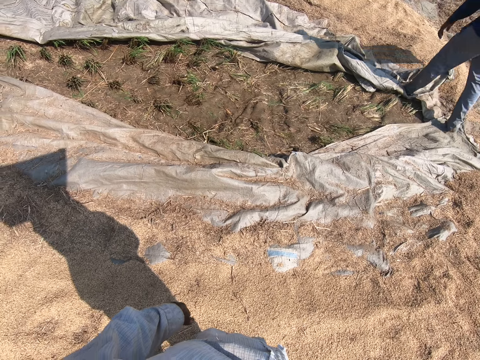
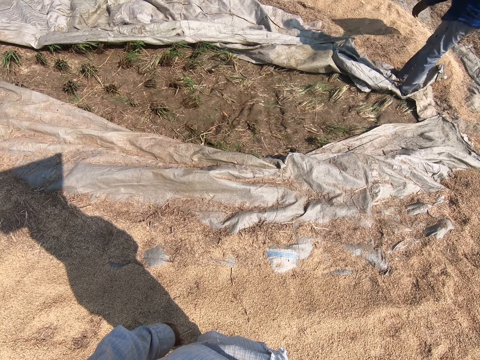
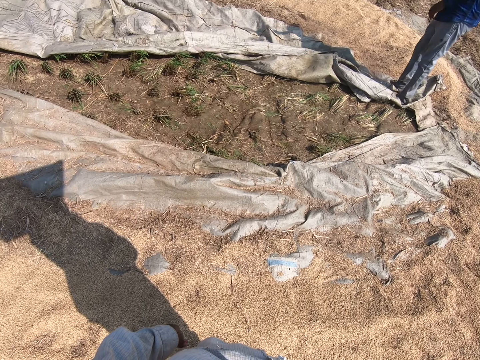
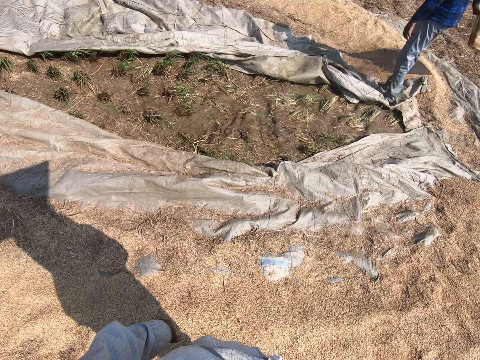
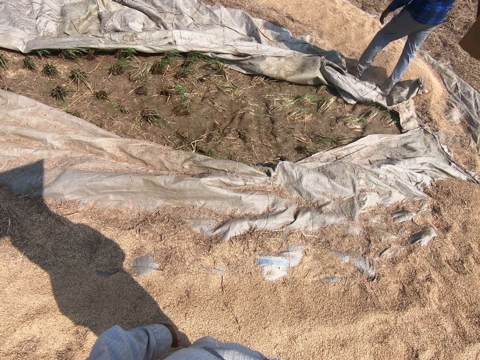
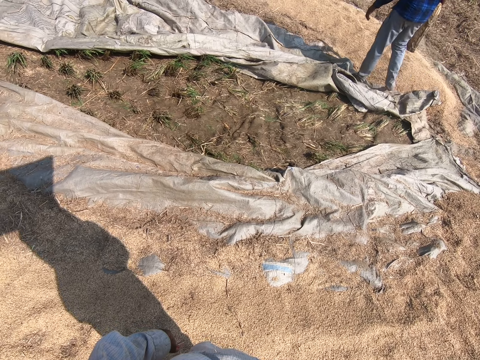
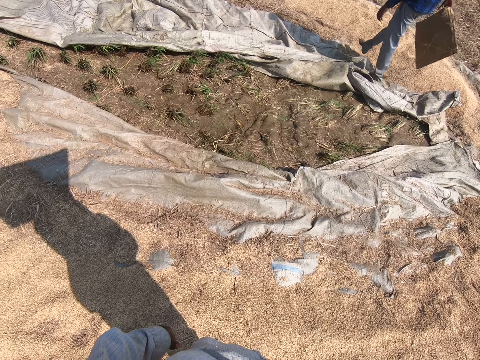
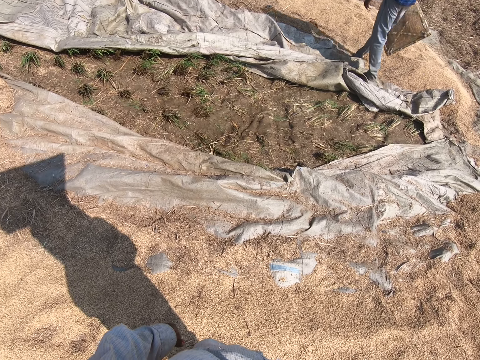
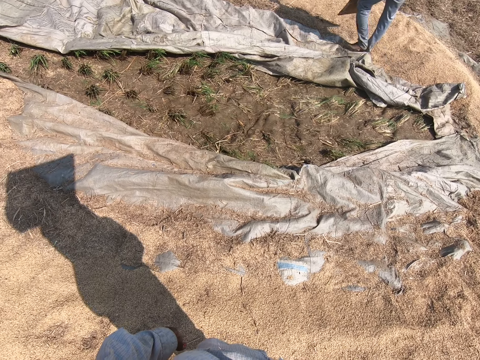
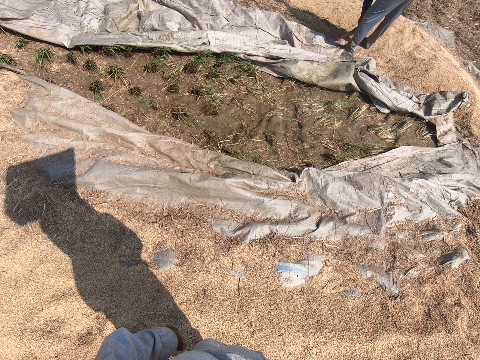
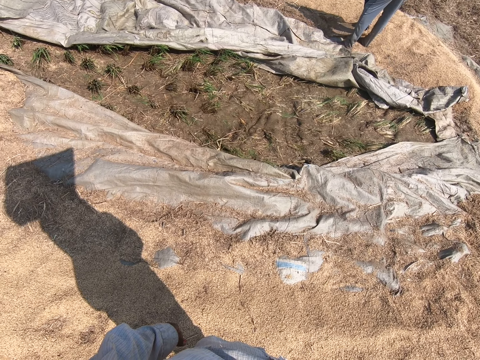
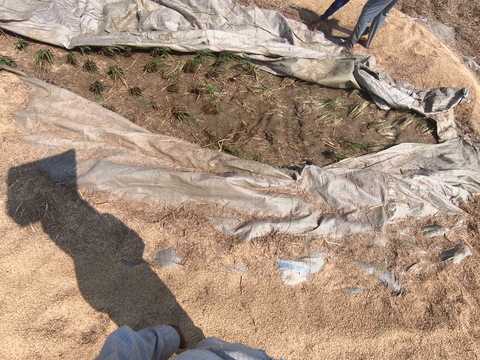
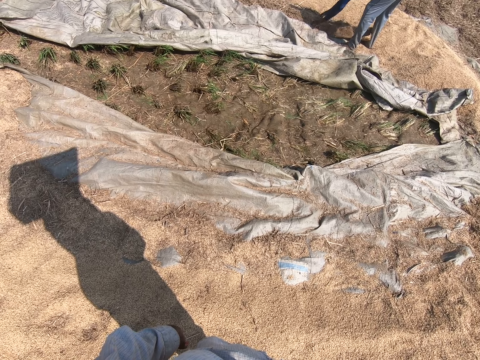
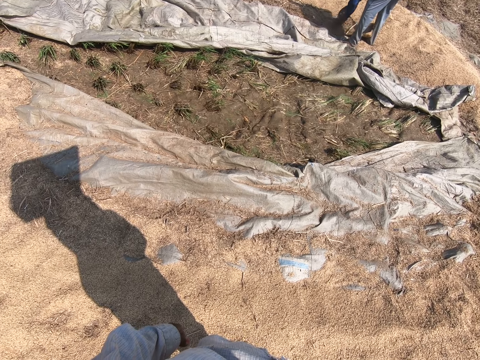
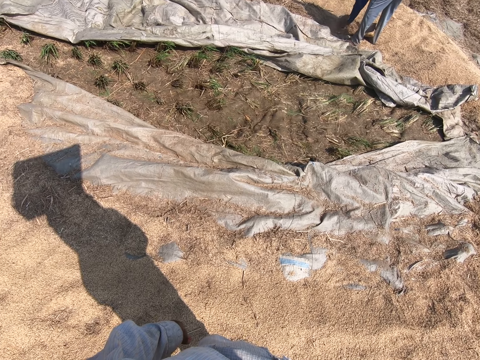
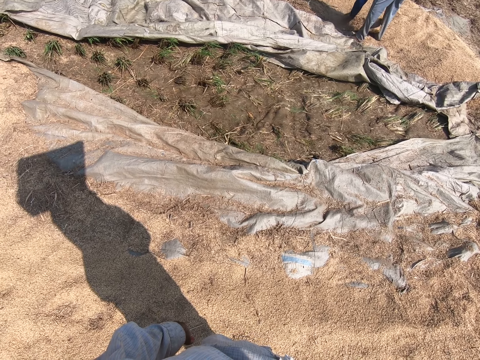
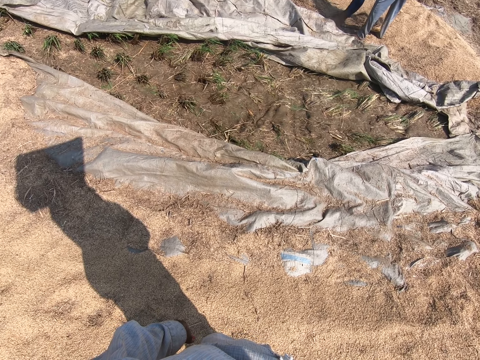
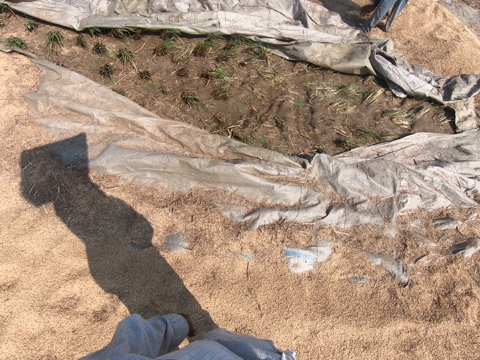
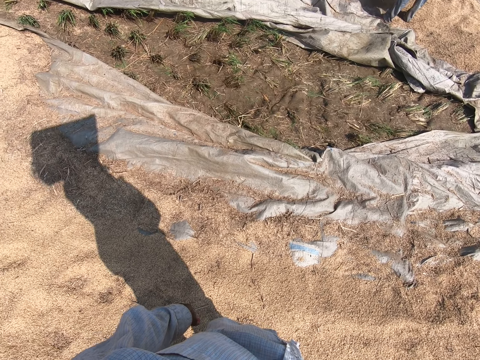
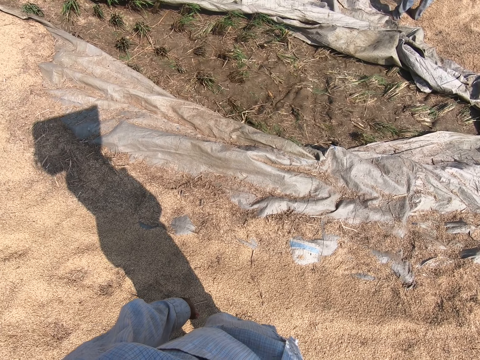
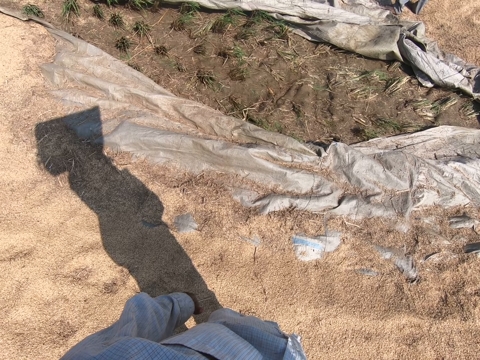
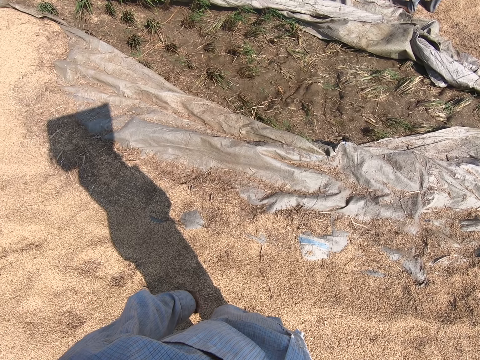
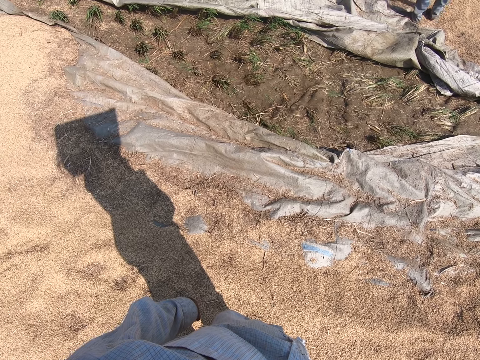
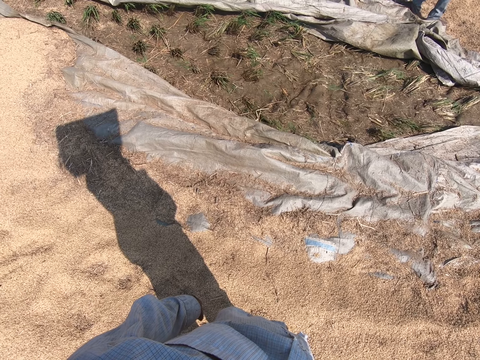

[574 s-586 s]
A man shakes the winnowing tray with his hand. The man walks on the ground. The man scoops the grains on the ground.

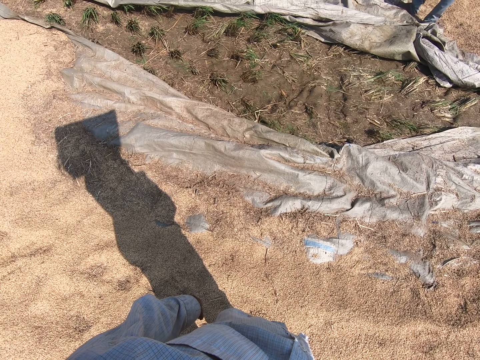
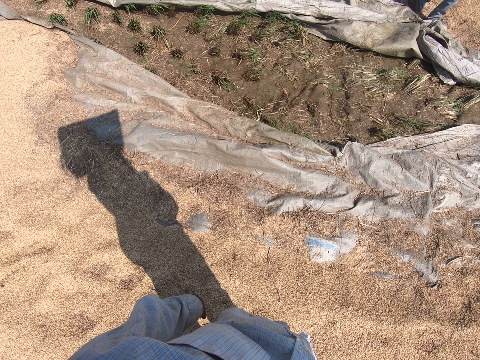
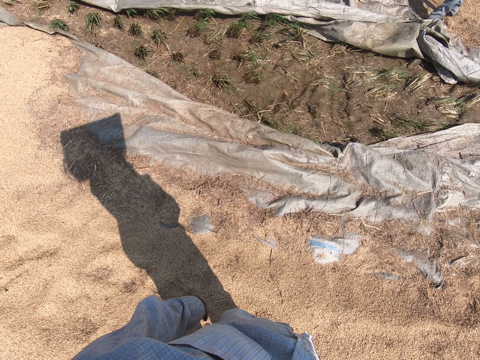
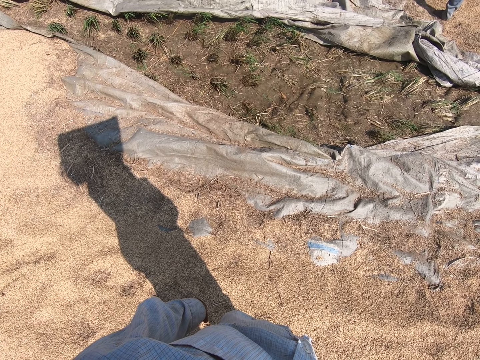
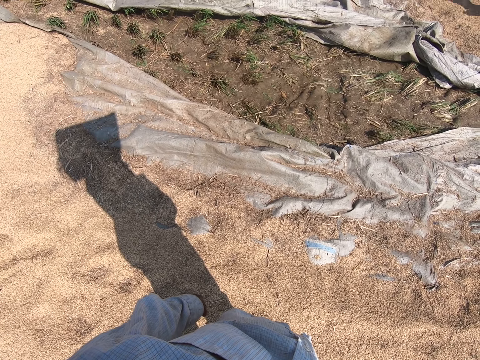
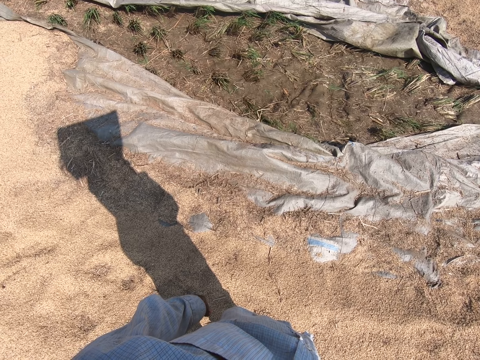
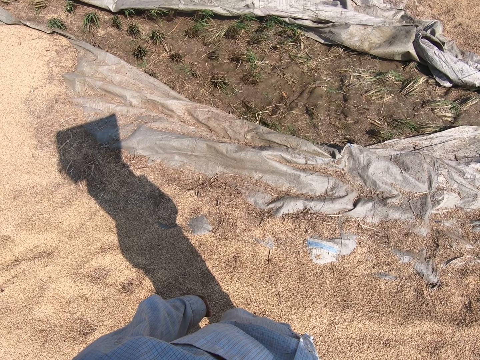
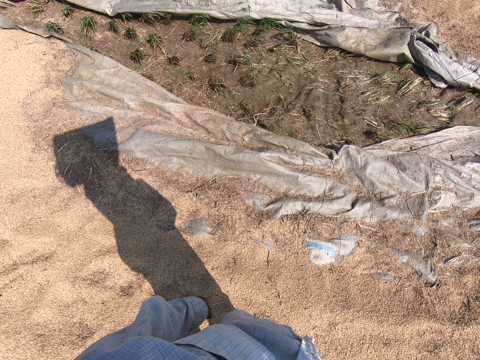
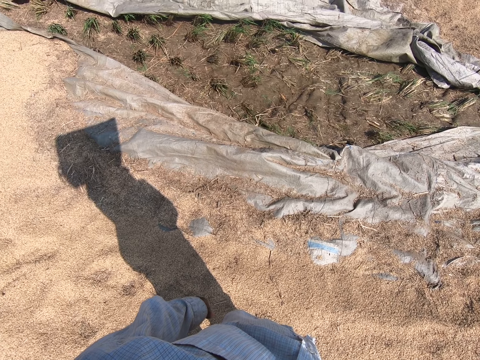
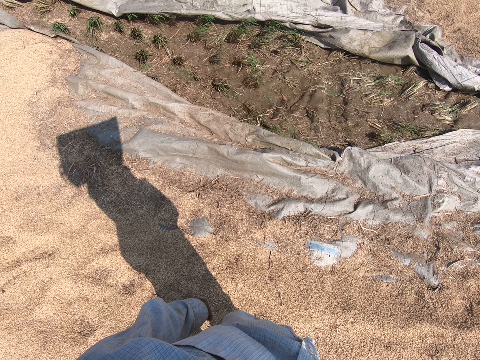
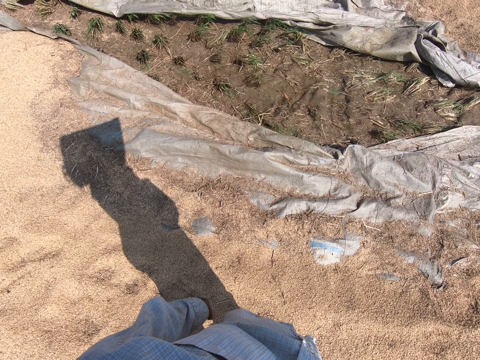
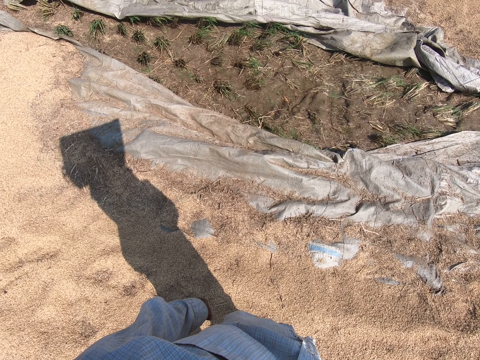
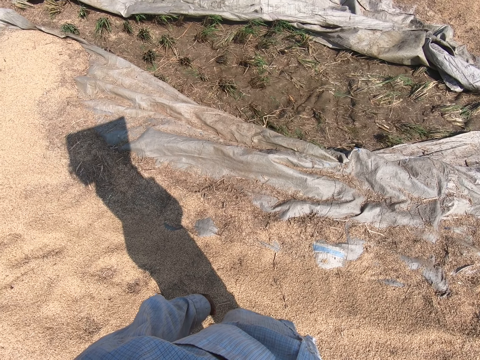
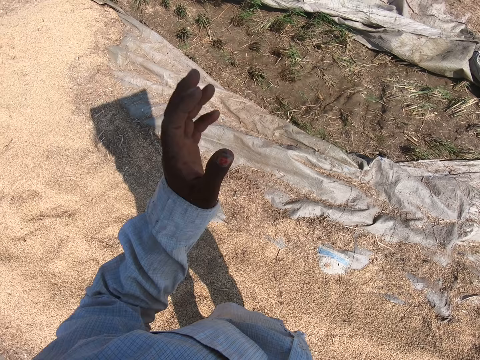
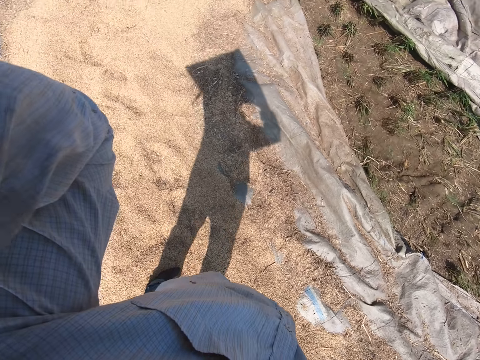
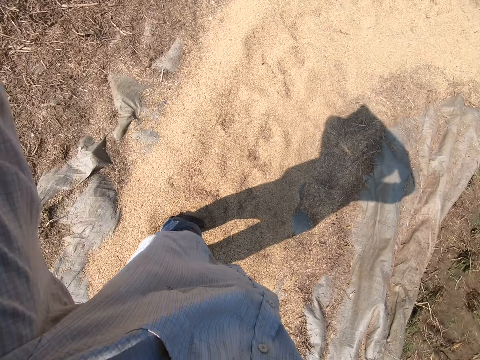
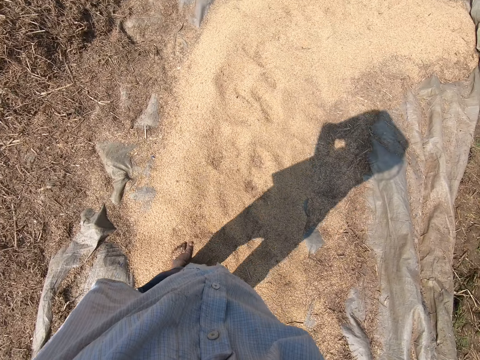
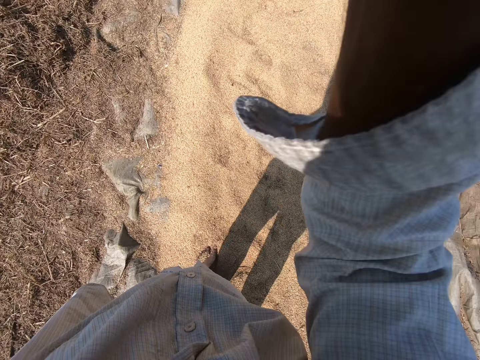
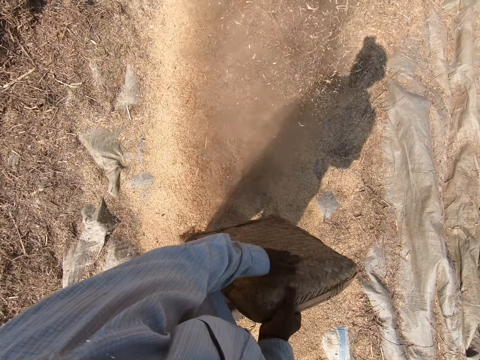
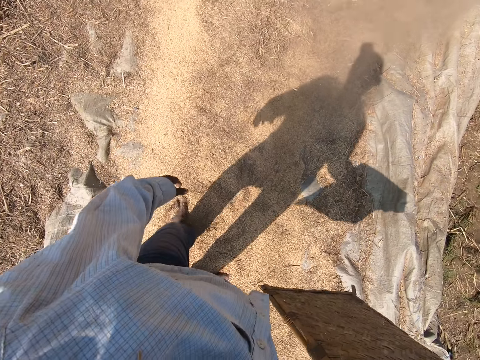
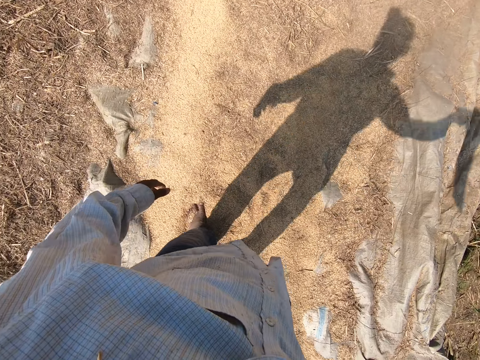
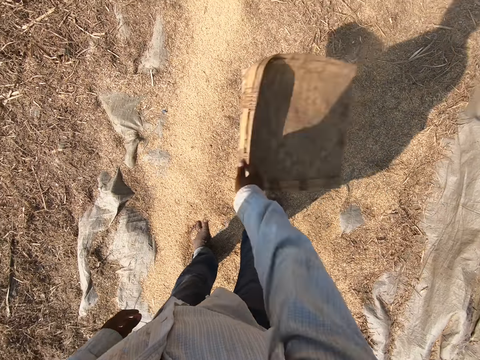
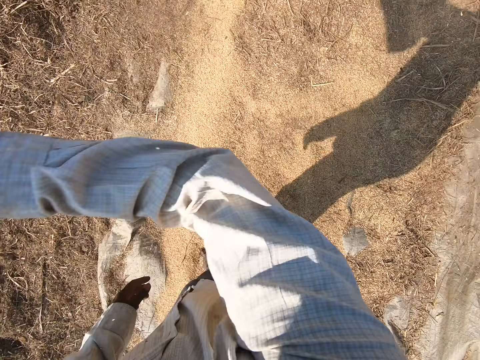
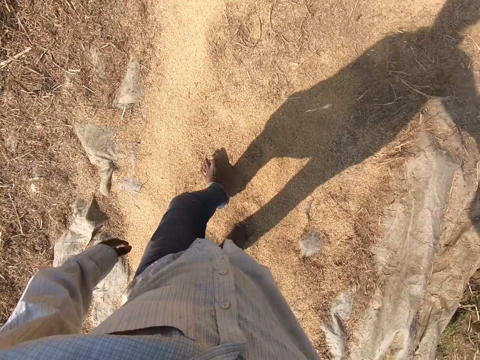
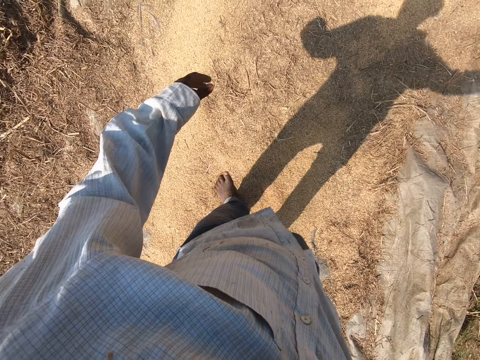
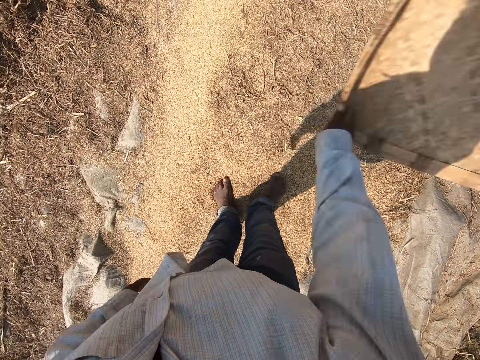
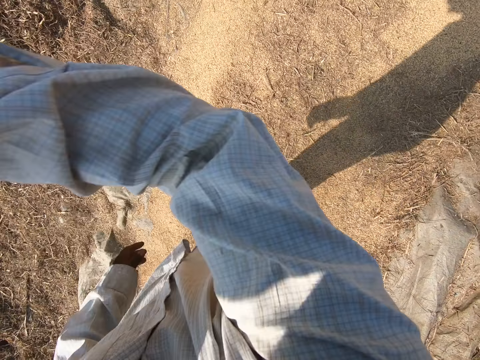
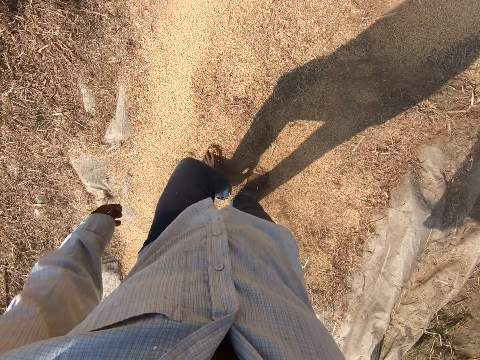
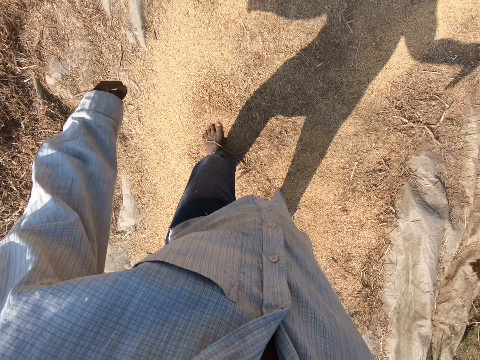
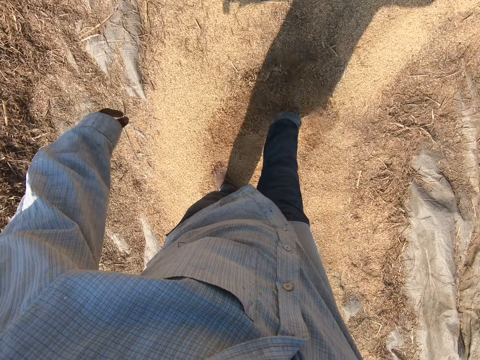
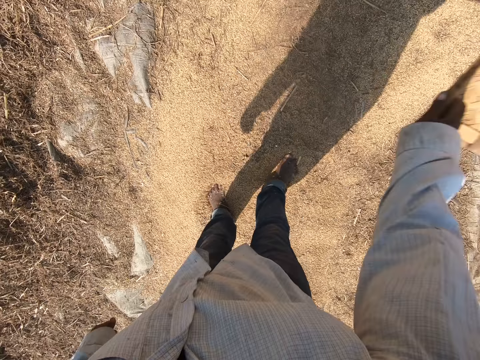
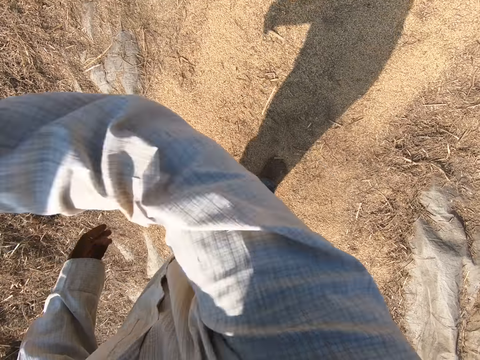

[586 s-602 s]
A man walks on the ground. The camera wearer stands on the ground. He raises his hand. He adjusts the camera with his hand. He shakes the winnowing tray with his hand. He pours the sheaves on the sack. He walks on the ground and shakes the winnowing tray with his hand in the air.
